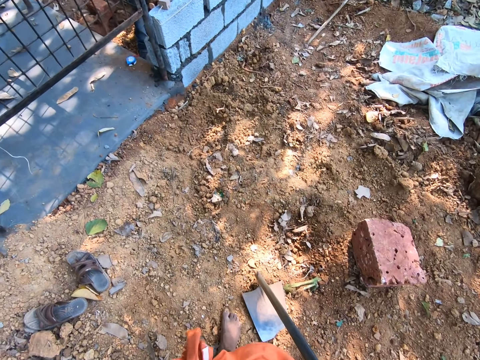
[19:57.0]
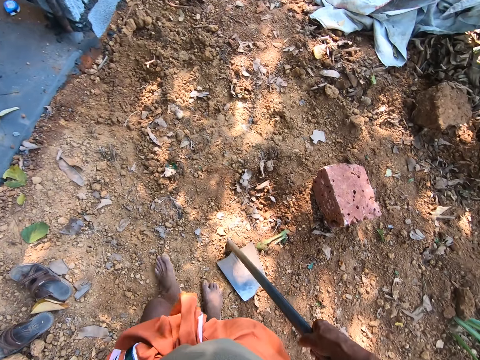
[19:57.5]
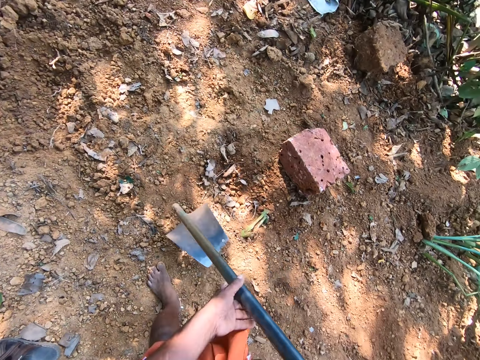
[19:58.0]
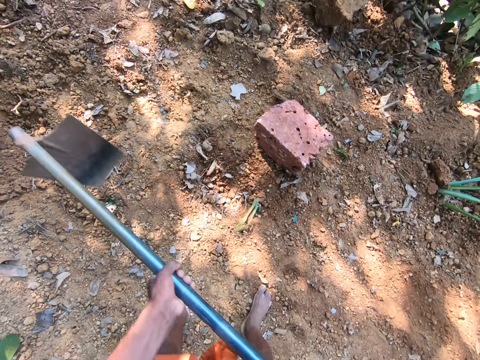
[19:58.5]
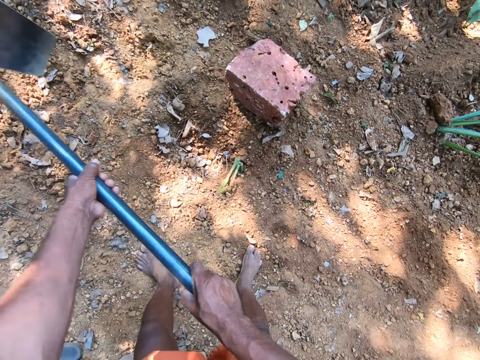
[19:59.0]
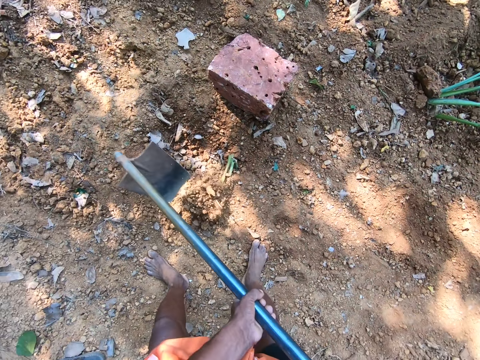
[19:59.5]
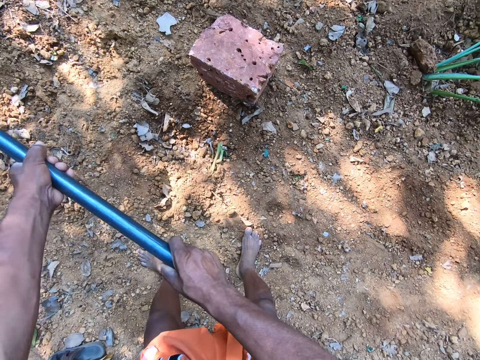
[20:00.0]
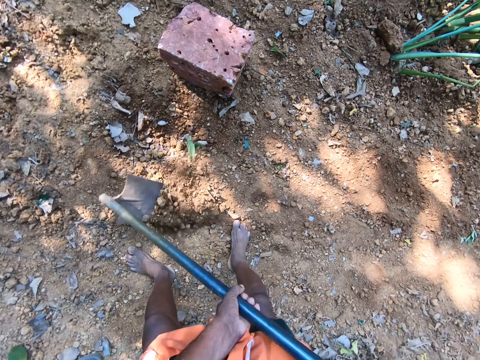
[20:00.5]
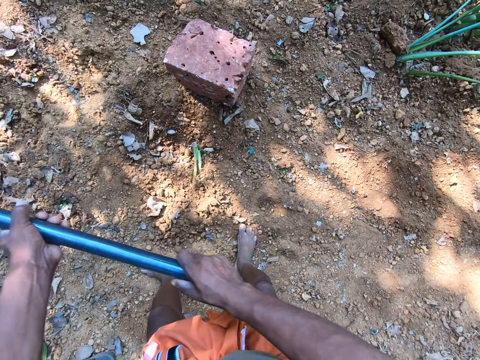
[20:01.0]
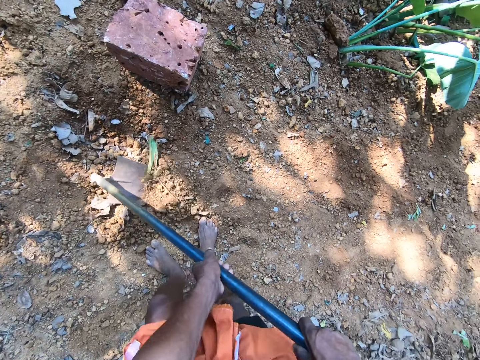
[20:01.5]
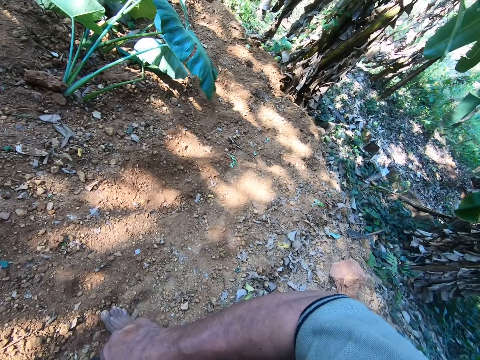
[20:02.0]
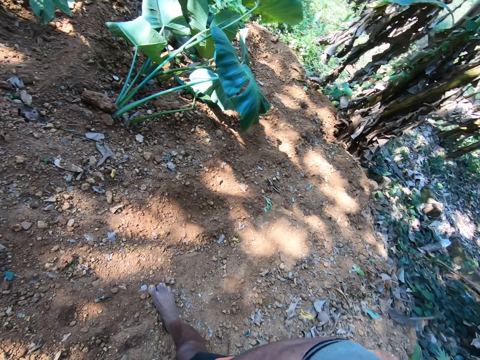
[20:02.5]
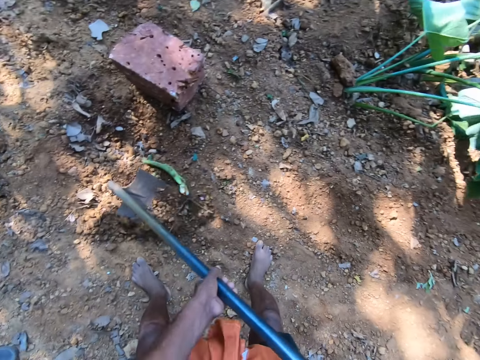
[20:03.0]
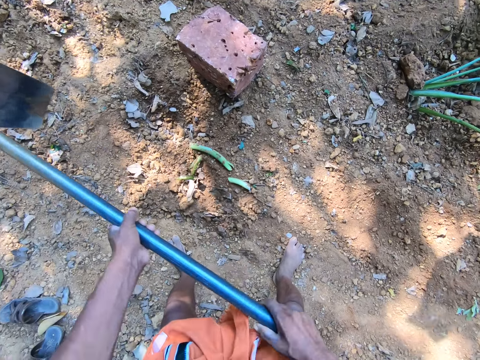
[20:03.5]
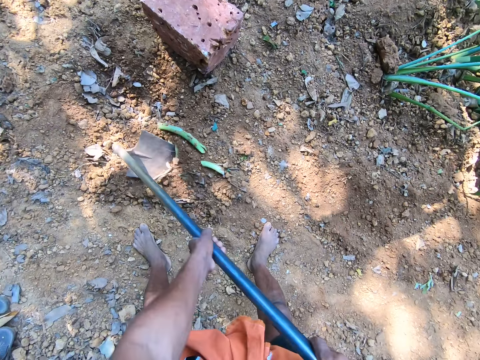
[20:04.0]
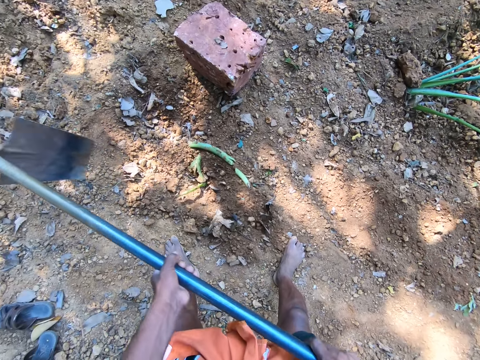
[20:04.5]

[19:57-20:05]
The camera wearer digs.

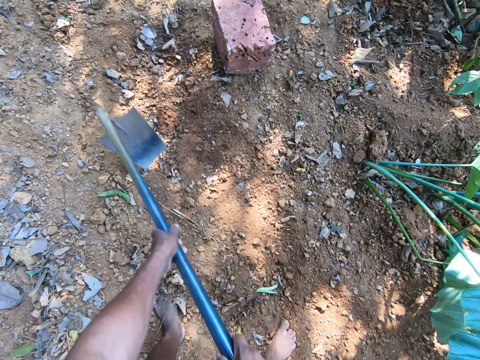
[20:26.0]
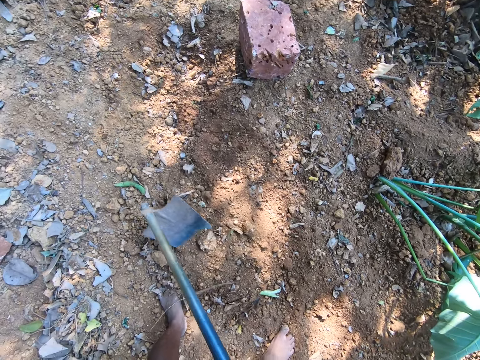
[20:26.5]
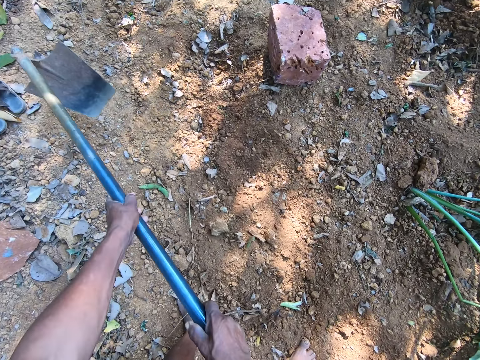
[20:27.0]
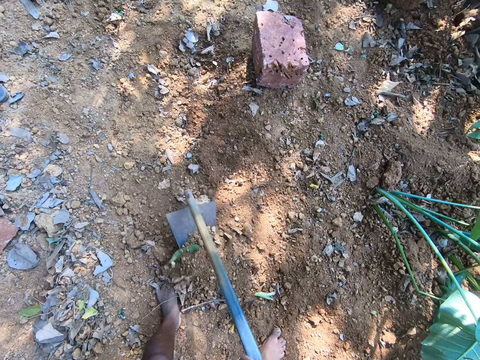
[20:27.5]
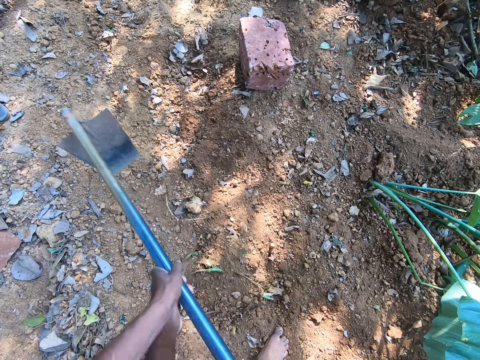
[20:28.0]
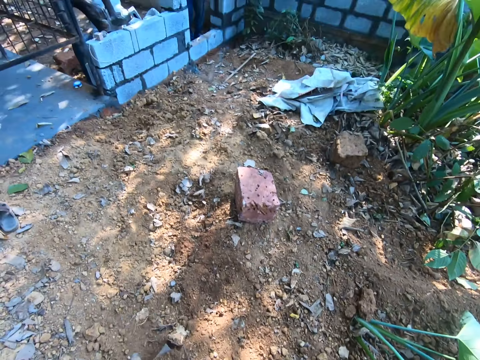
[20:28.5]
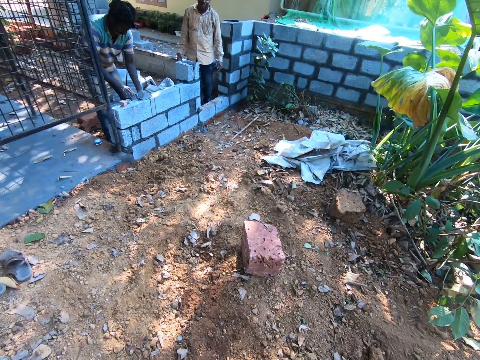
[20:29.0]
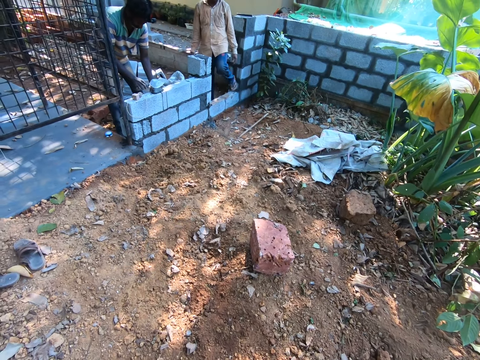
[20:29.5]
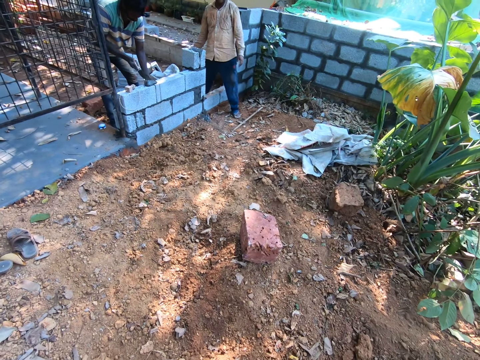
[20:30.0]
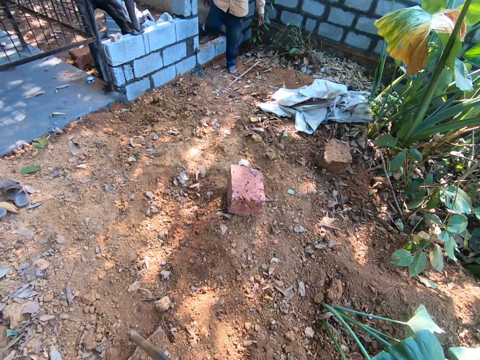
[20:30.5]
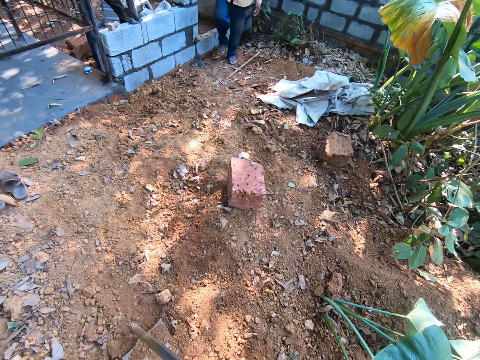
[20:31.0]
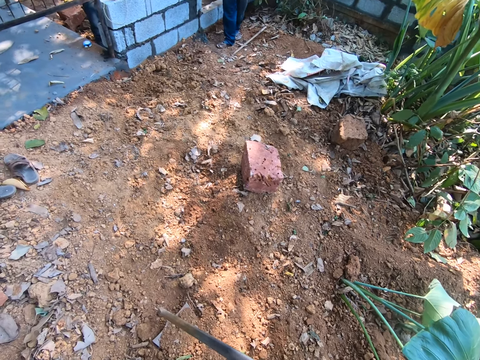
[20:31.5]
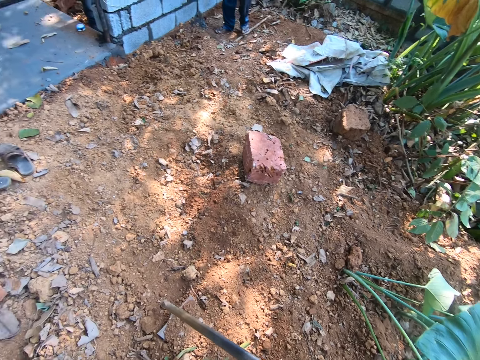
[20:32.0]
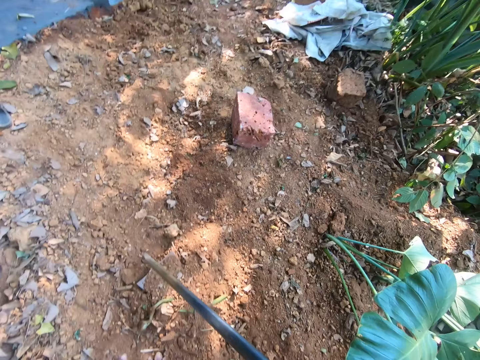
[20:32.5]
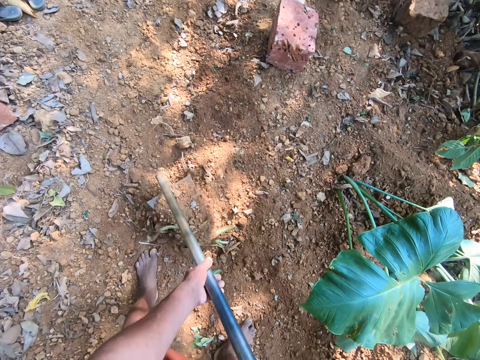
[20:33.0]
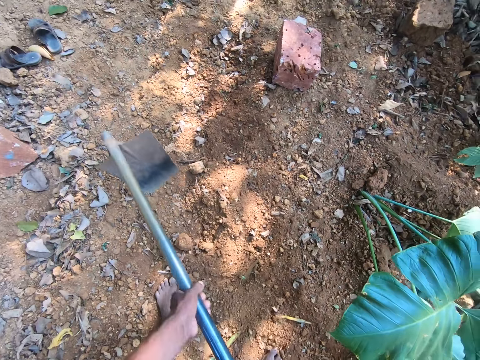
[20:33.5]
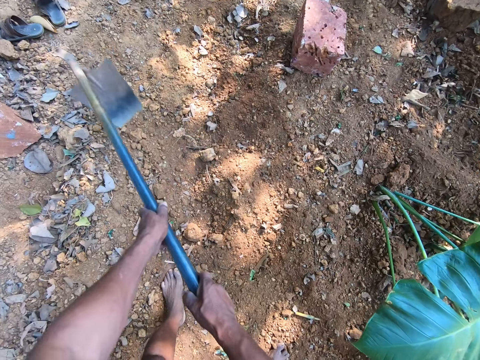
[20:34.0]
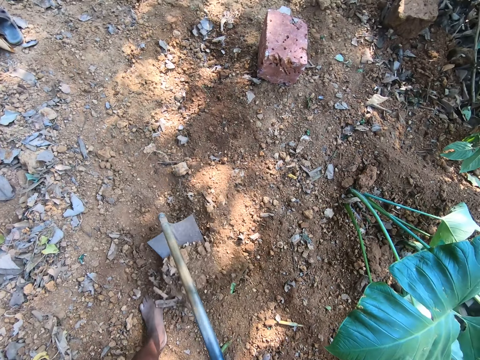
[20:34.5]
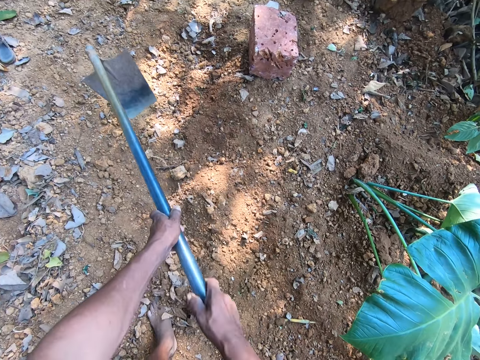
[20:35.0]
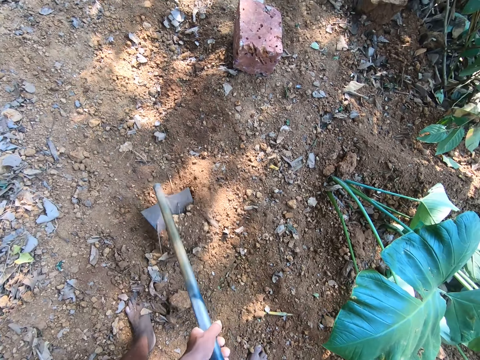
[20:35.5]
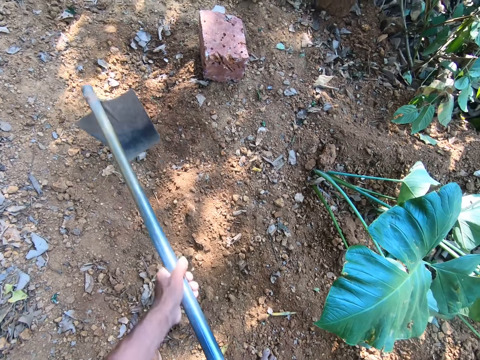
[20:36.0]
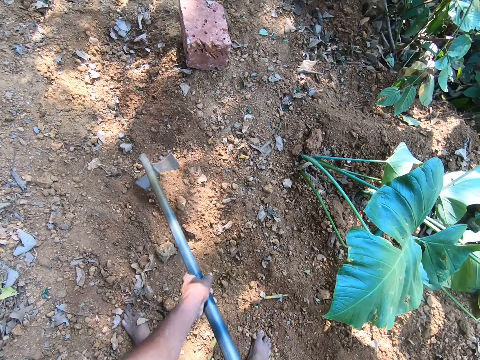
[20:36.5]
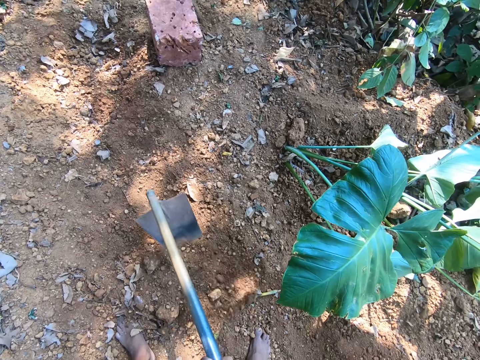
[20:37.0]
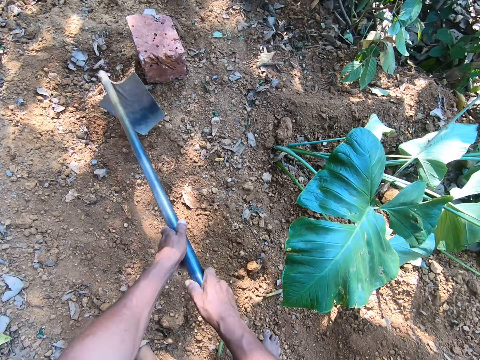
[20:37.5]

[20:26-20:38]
The camera wearer responds to two men. He digs the ground with the spade in his hands.

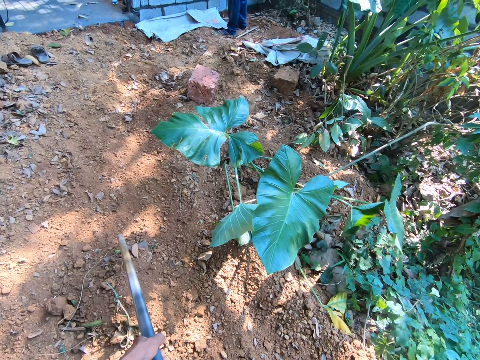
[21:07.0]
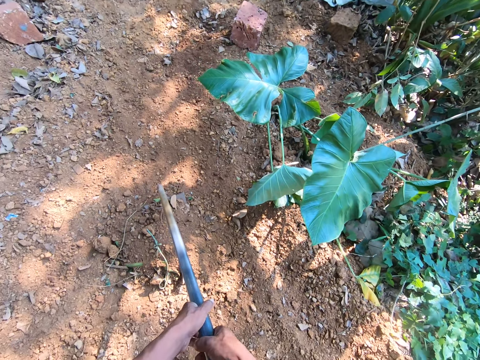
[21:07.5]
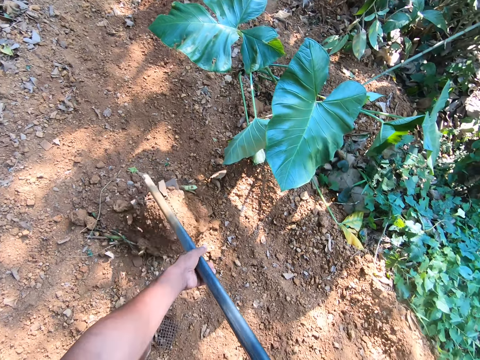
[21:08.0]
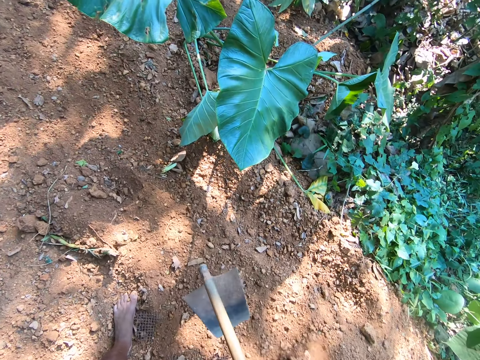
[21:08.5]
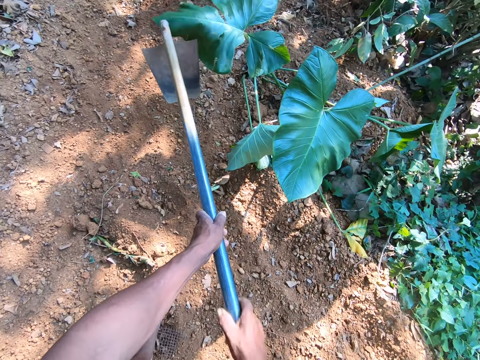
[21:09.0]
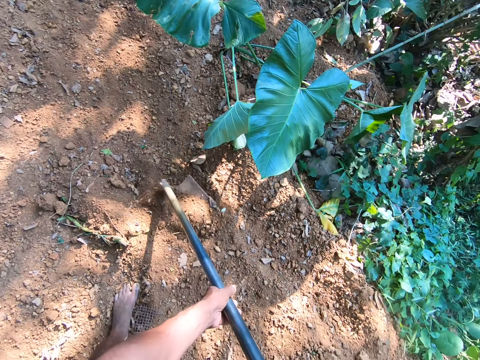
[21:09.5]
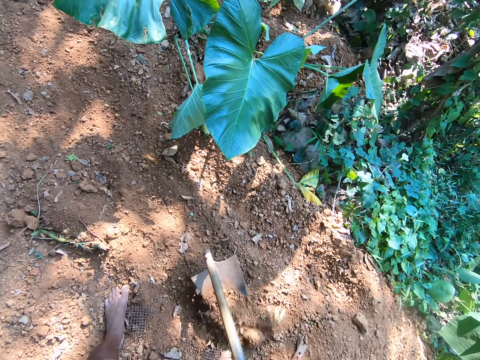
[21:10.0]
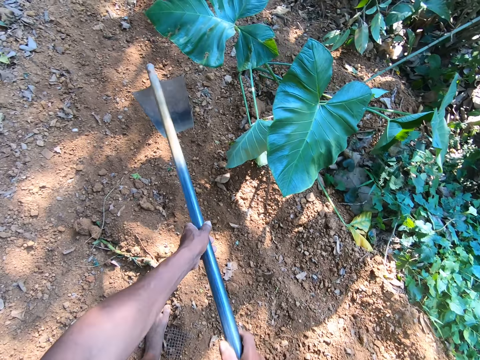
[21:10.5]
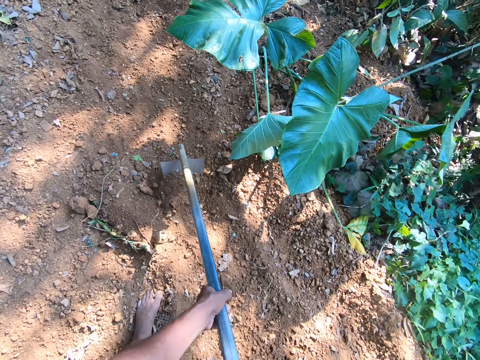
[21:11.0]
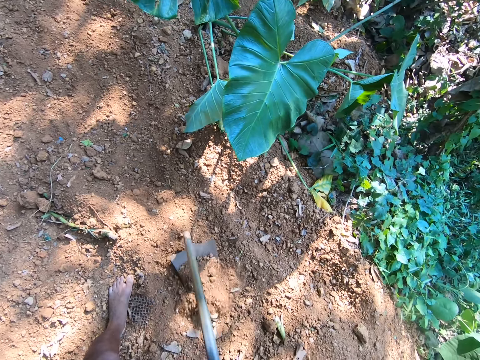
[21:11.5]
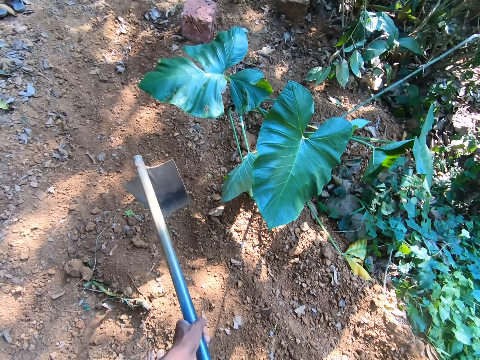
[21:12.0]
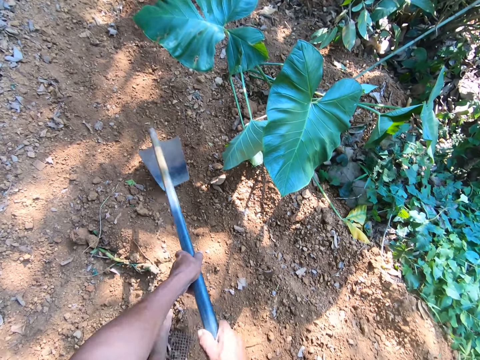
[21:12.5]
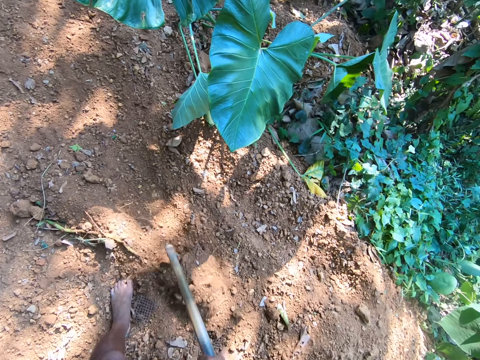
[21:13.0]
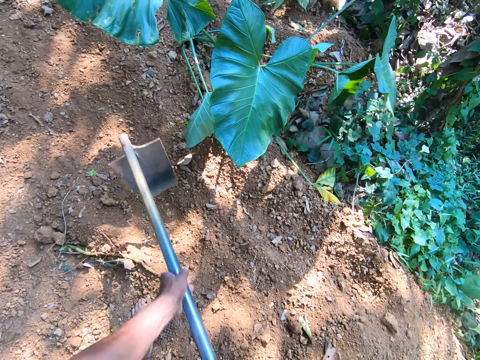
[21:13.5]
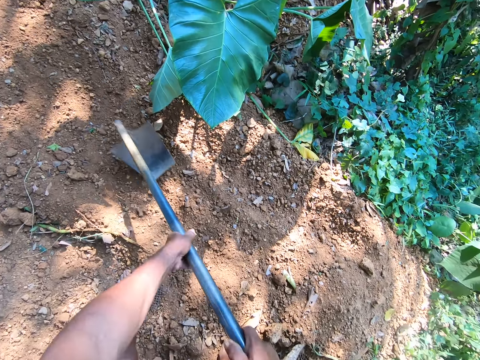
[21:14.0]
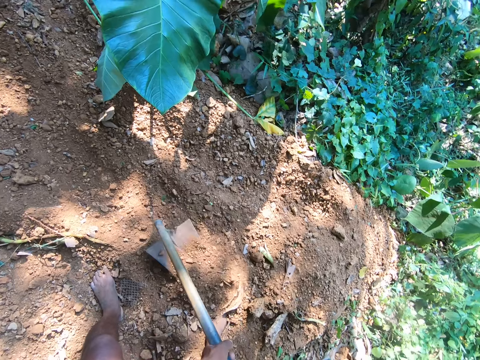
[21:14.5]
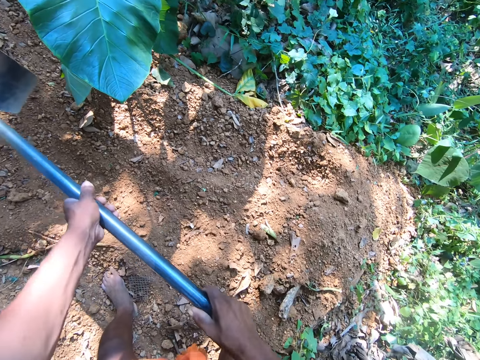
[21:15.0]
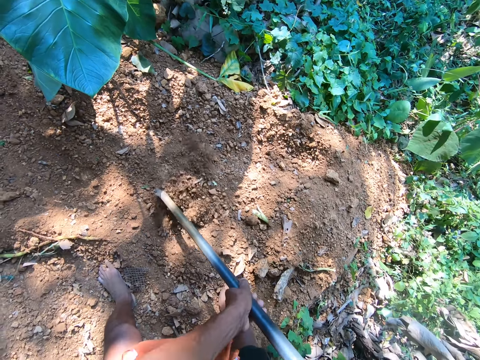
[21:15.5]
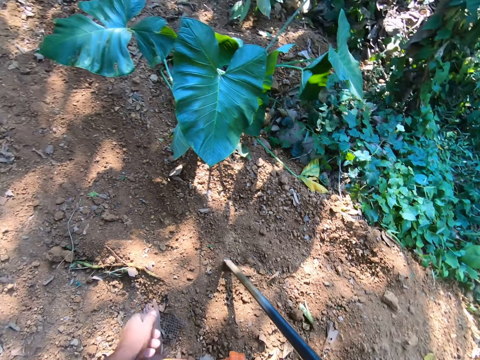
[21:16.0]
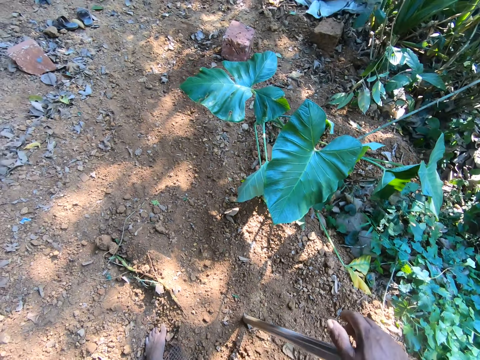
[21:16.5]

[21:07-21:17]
The camera wearer digs the ground with the hoe in his hands.
